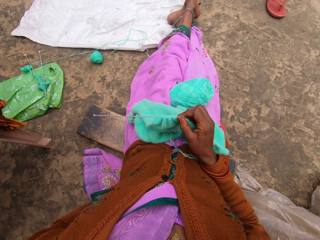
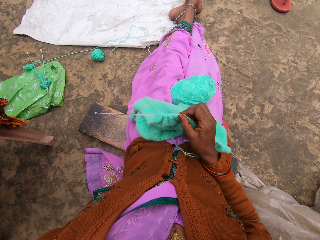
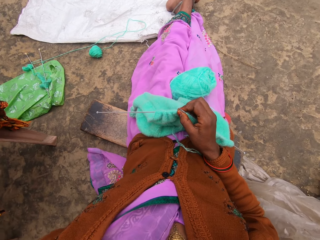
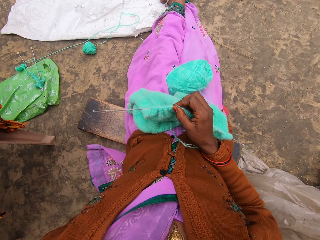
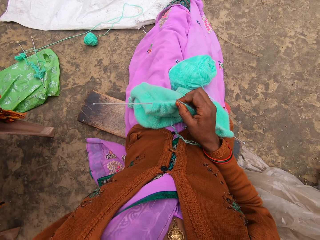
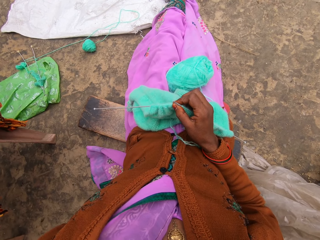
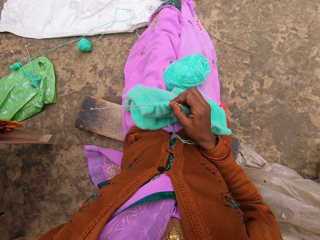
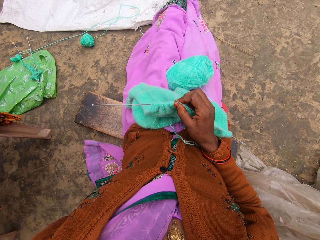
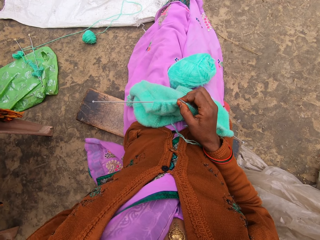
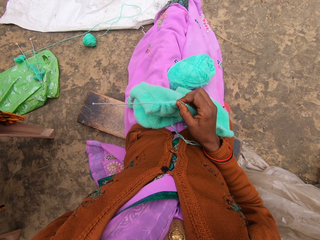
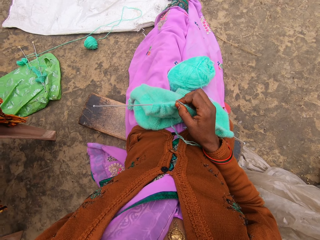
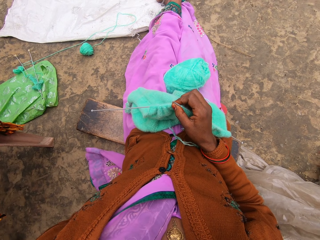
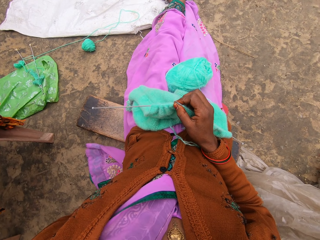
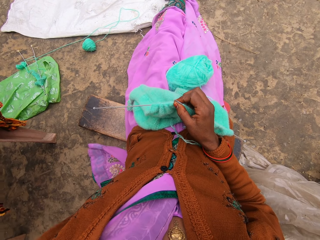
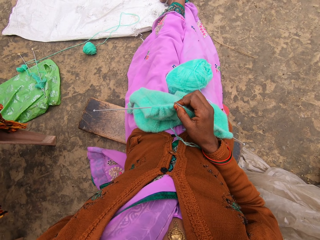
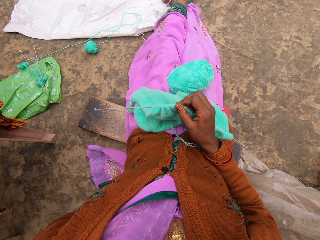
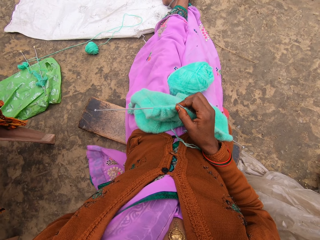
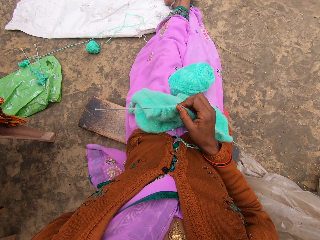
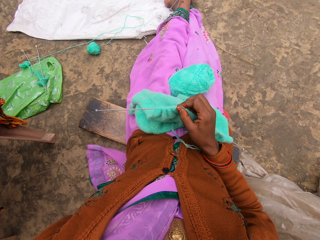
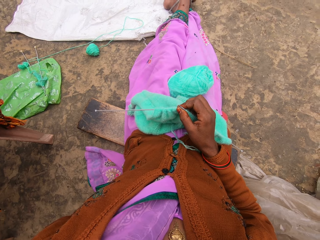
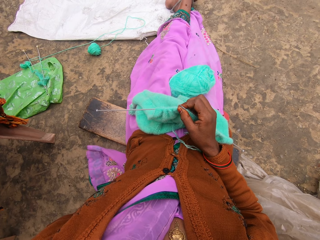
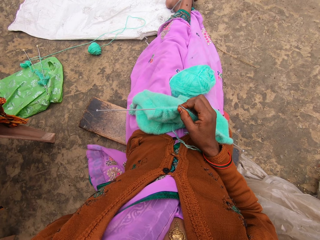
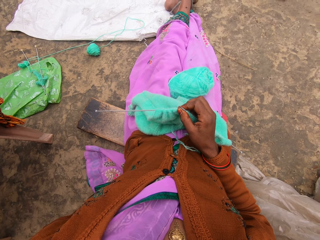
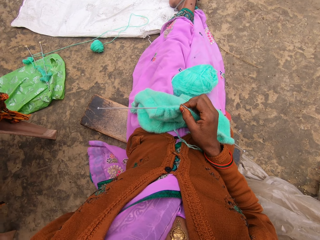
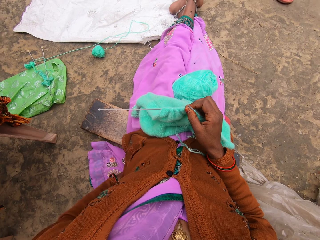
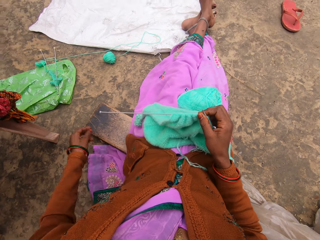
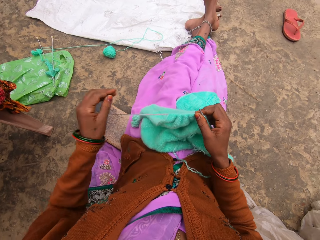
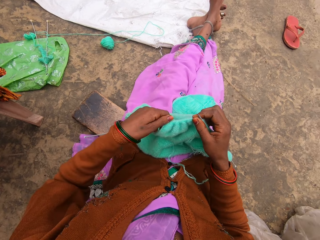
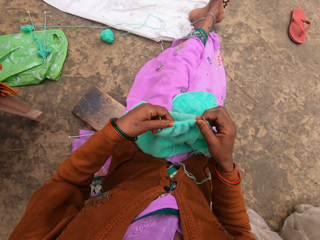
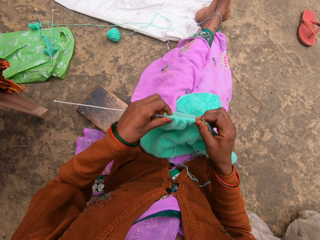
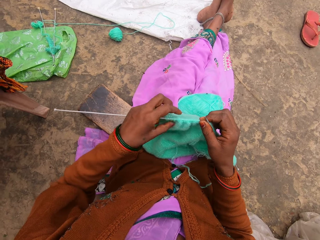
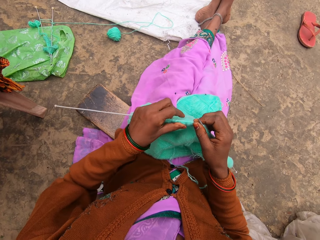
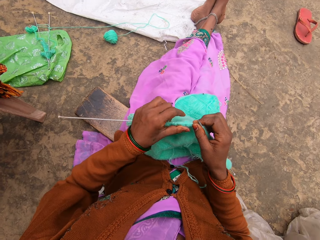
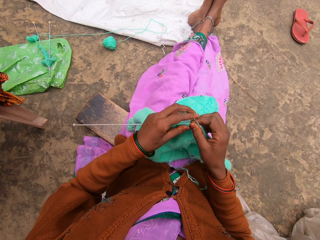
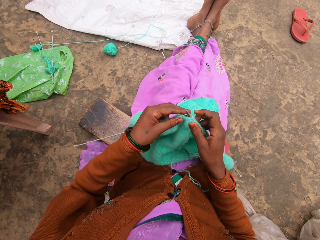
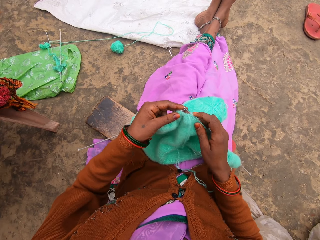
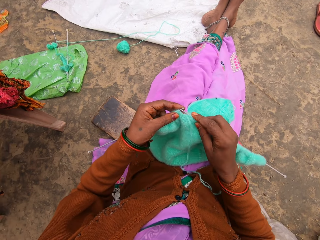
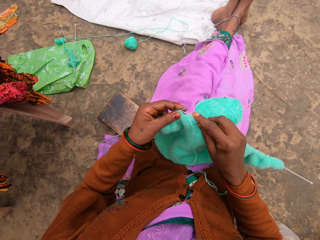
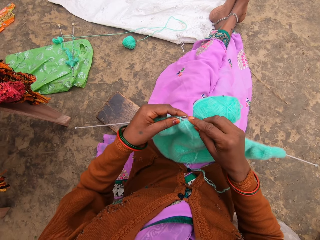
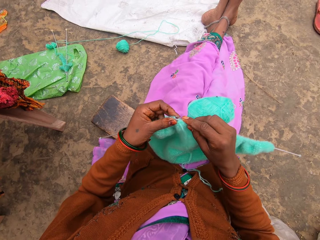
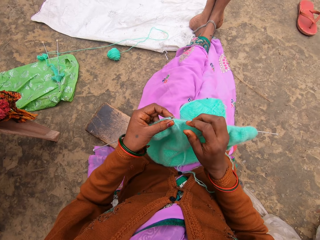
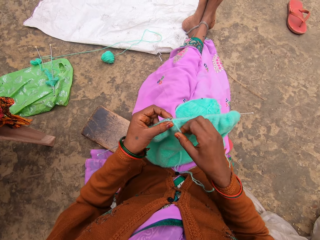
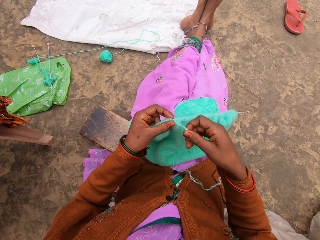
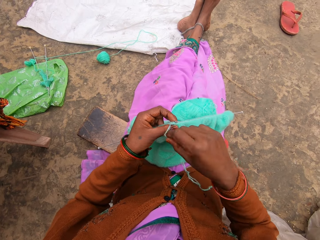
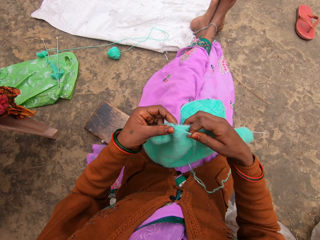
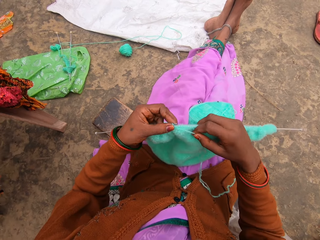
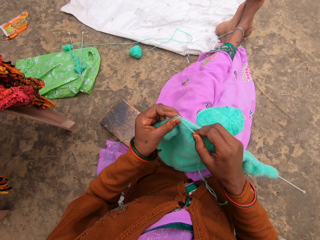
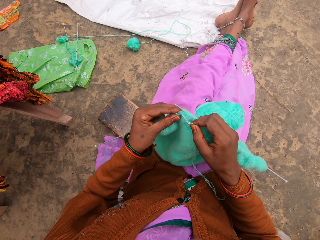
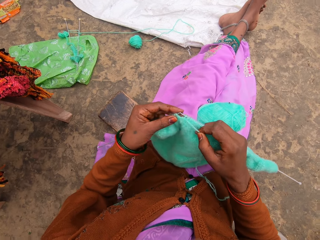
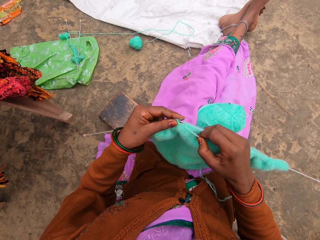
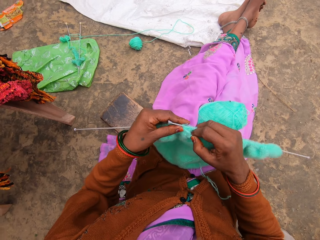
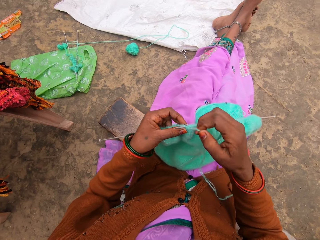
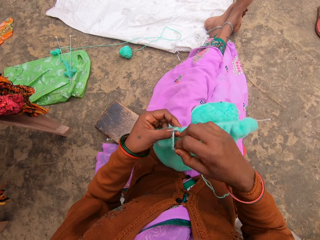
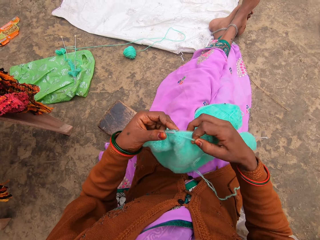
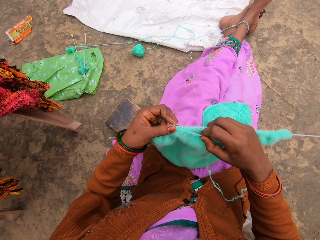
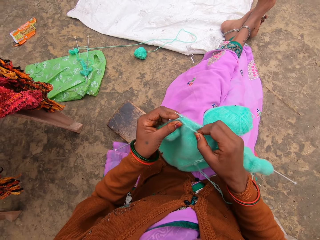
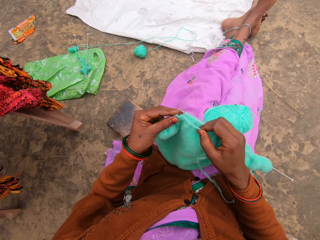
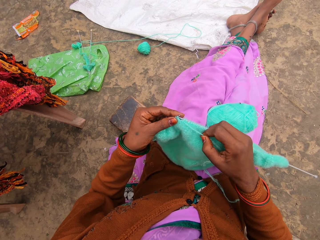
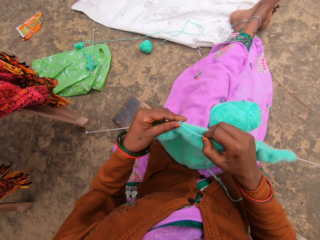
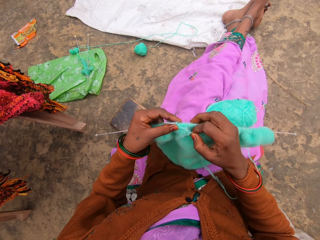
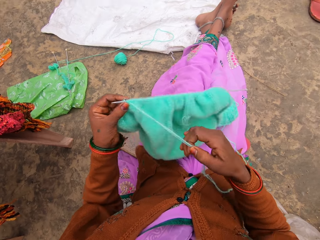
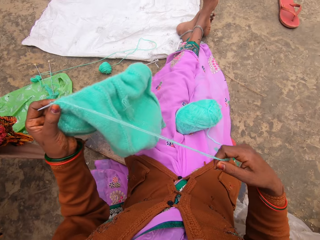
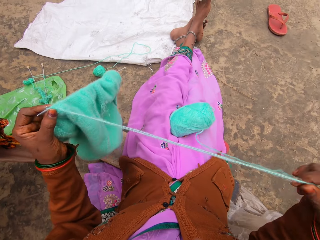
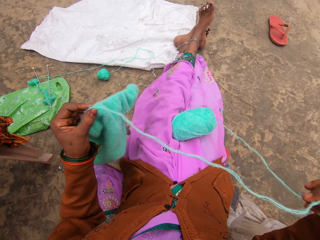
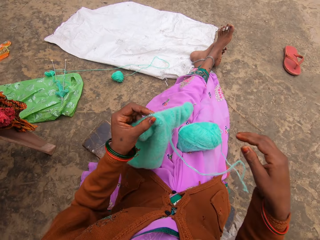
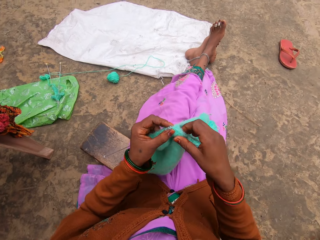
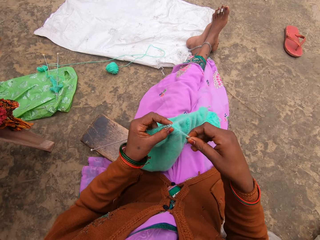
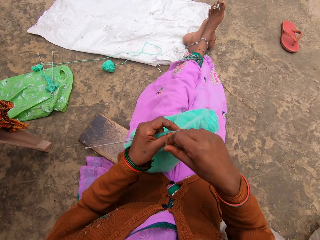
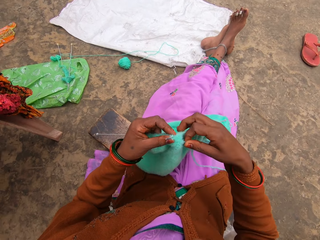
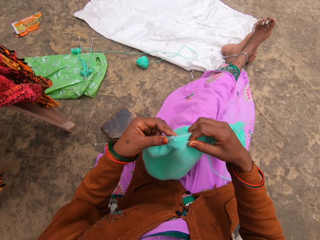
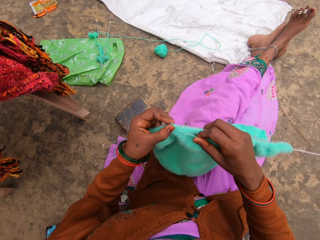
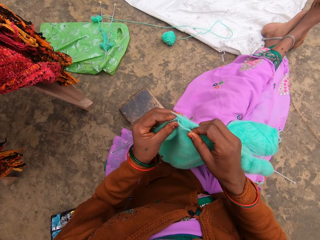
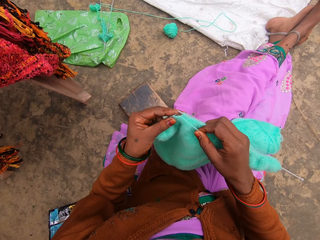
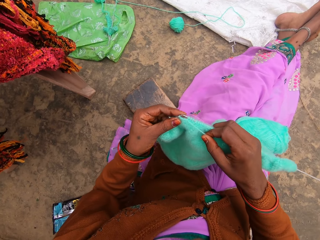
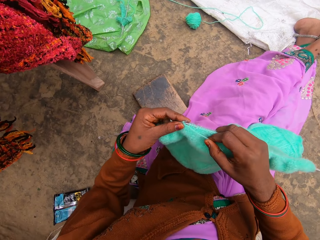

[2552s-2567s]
The camera wearer scratches herself. She knits.

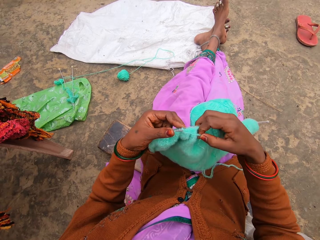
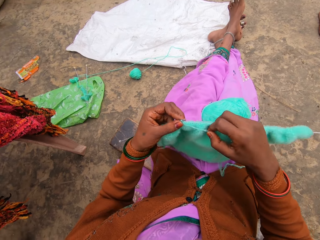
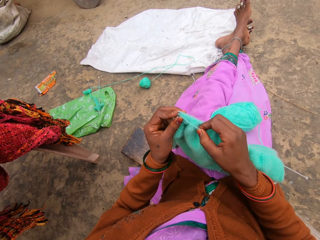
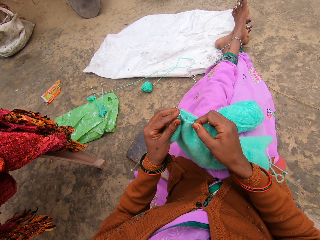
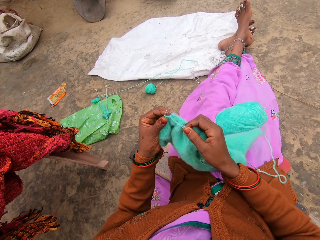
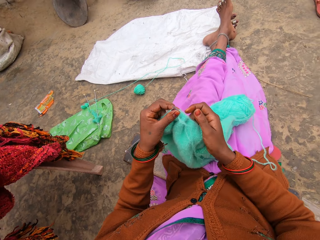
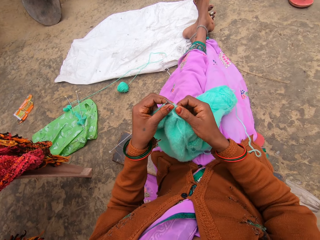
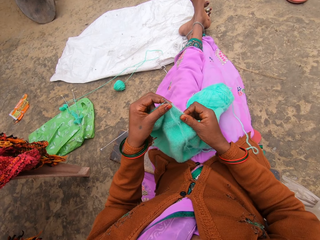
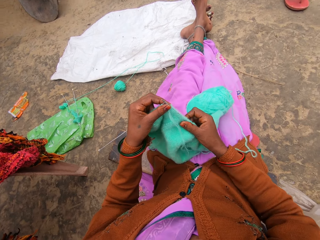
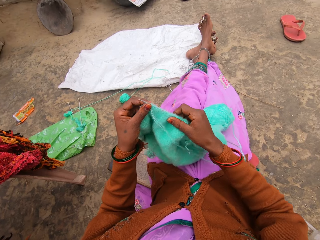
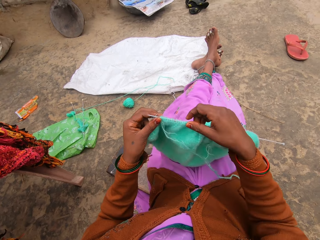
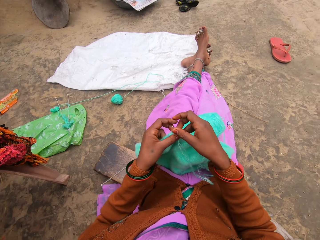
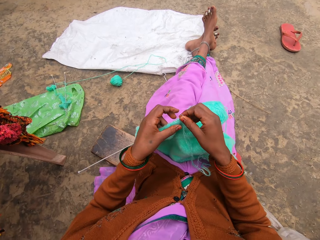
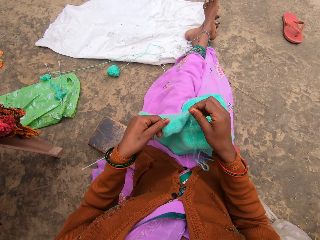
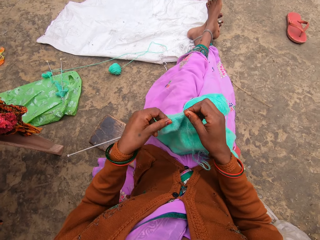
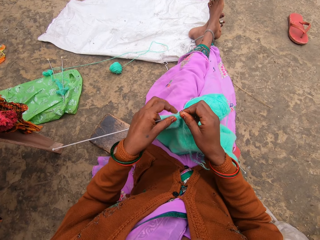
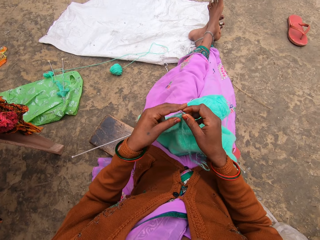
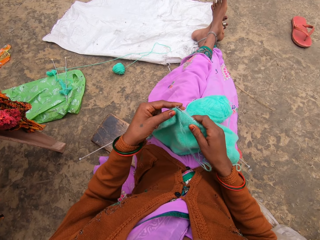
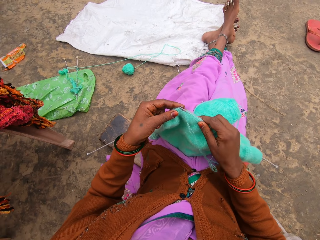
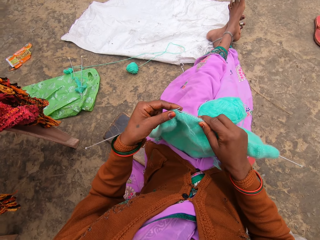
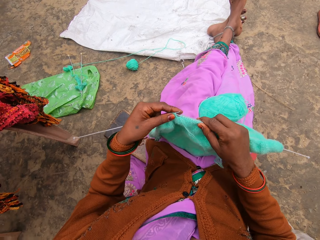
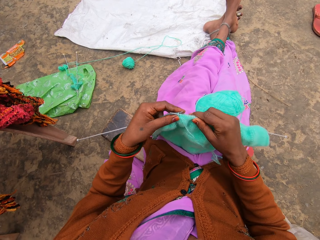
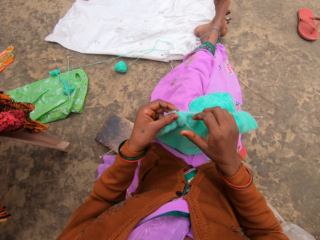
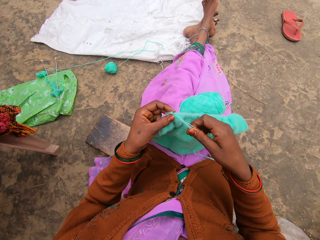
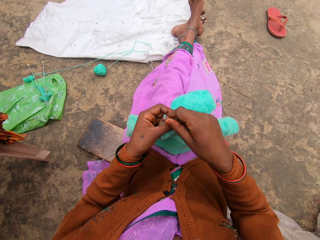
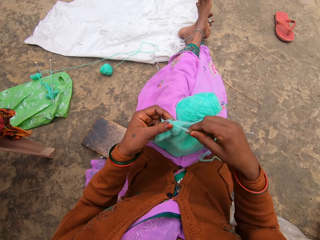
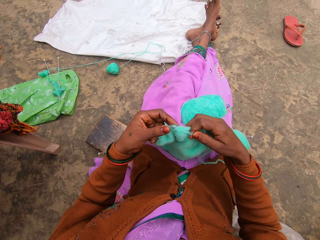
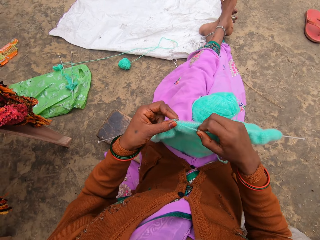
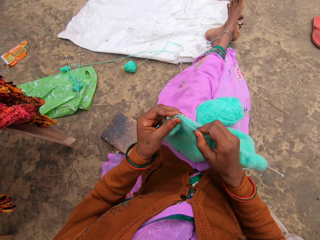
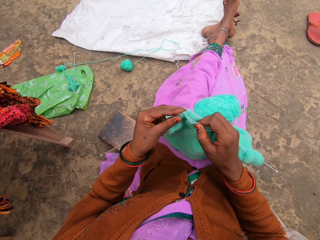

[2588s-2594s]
The camera wearer pulls the woolen sweater on the needle.
